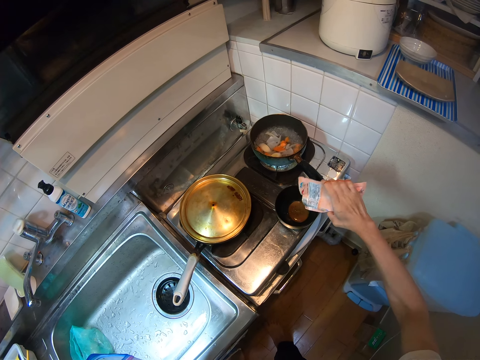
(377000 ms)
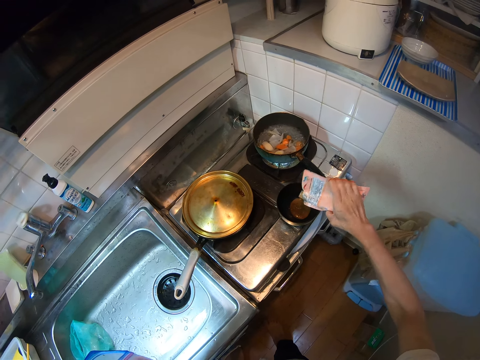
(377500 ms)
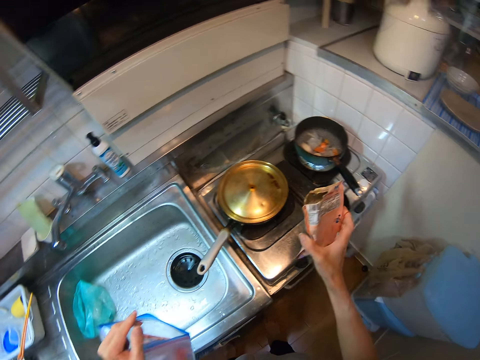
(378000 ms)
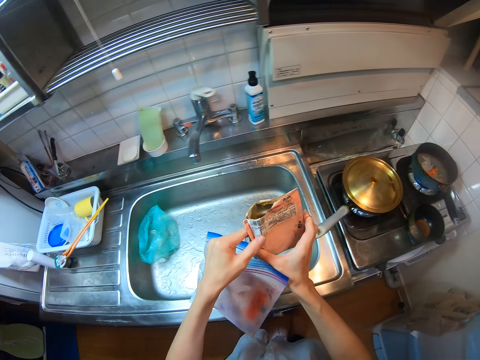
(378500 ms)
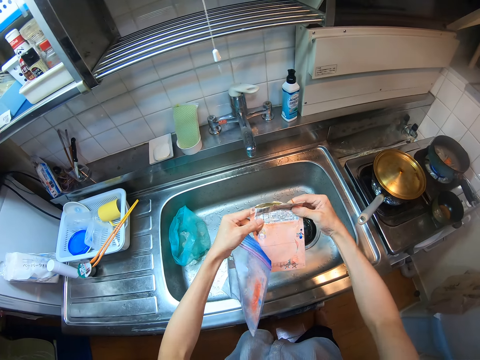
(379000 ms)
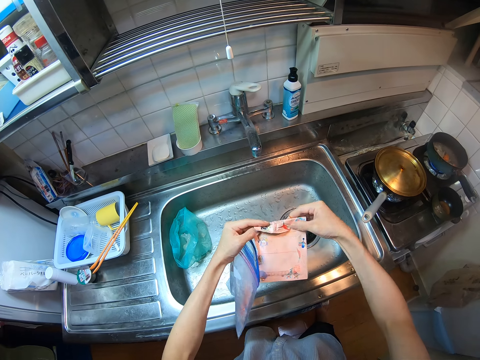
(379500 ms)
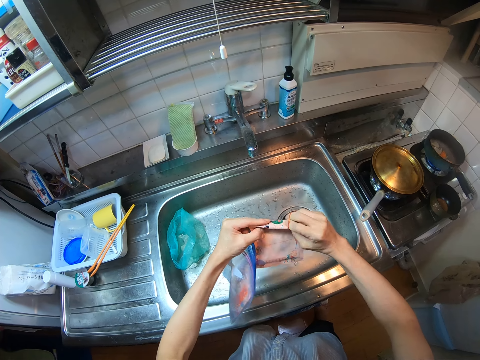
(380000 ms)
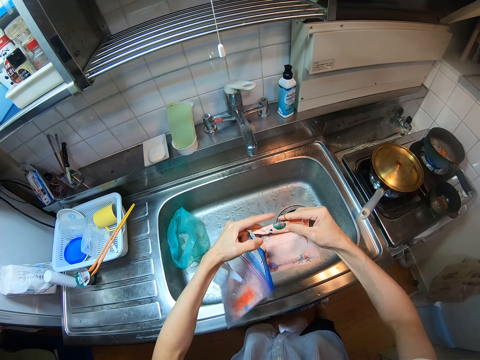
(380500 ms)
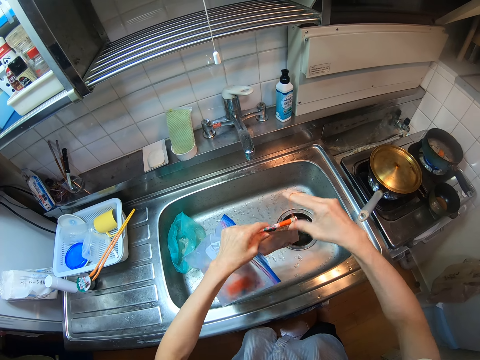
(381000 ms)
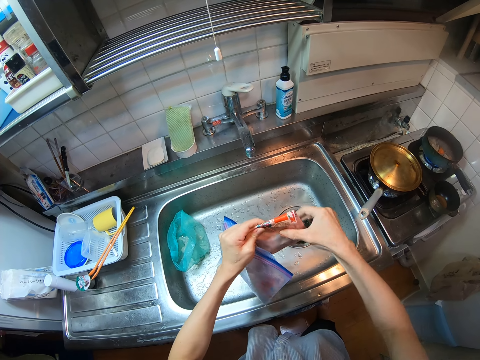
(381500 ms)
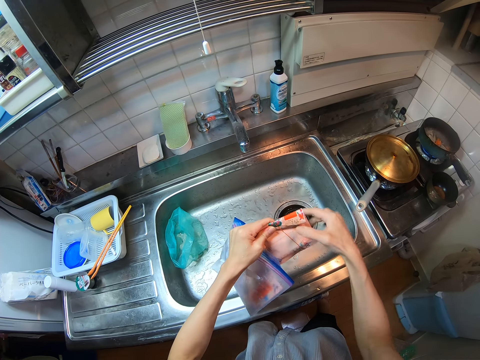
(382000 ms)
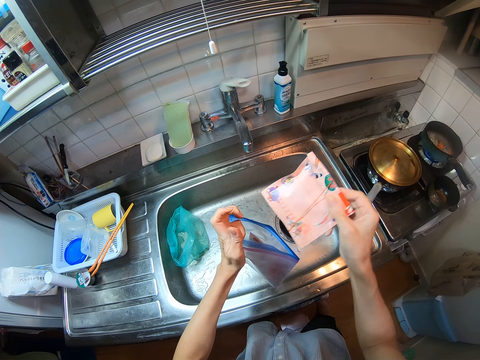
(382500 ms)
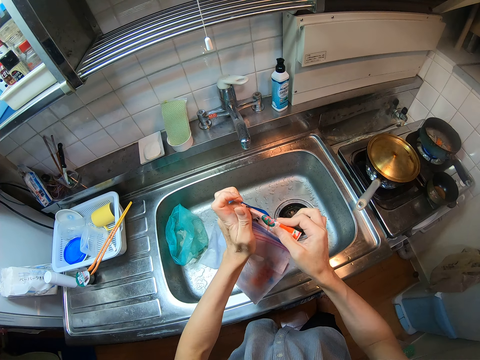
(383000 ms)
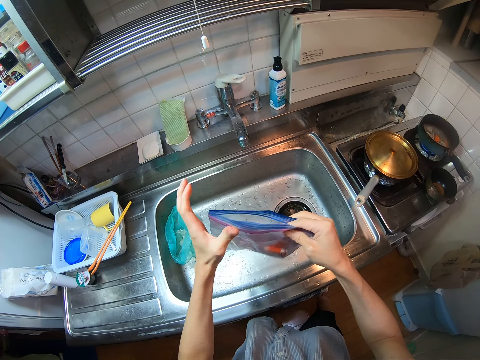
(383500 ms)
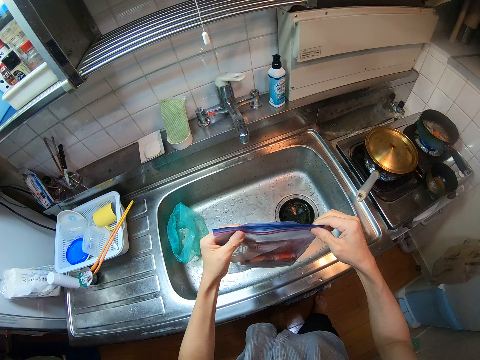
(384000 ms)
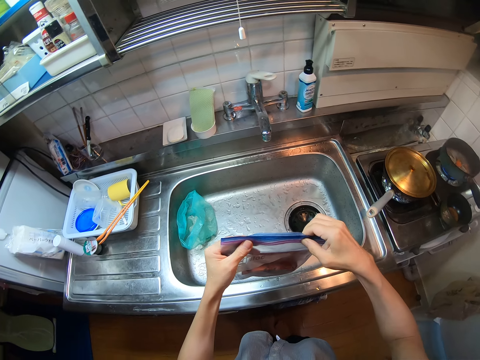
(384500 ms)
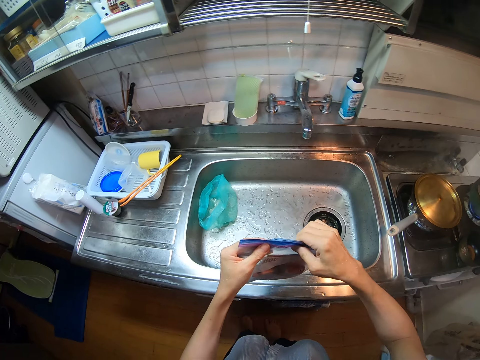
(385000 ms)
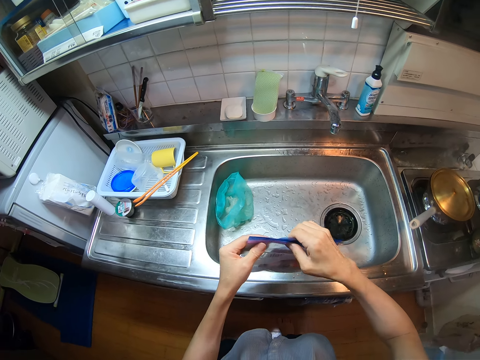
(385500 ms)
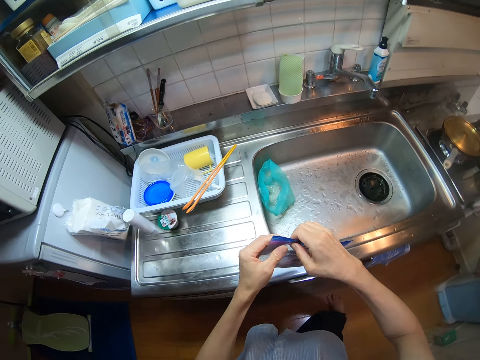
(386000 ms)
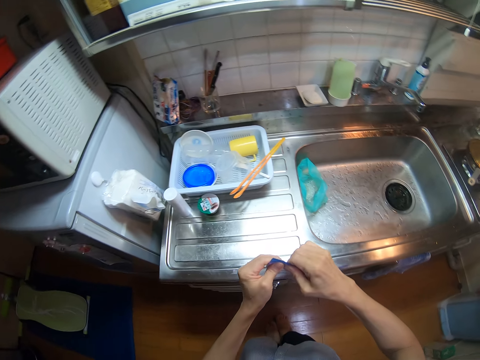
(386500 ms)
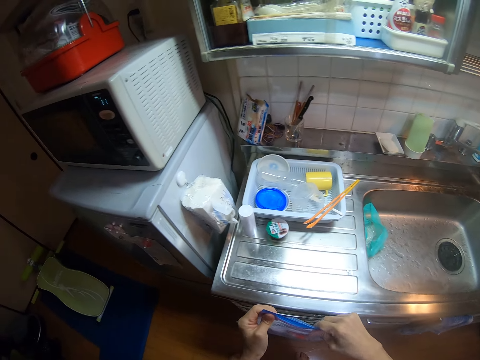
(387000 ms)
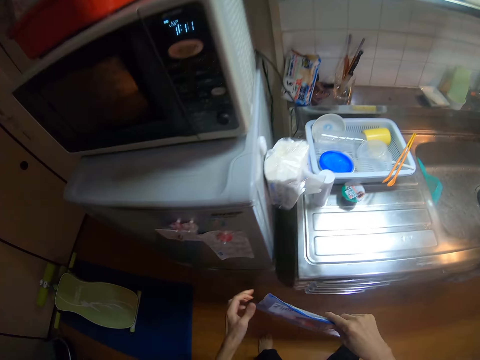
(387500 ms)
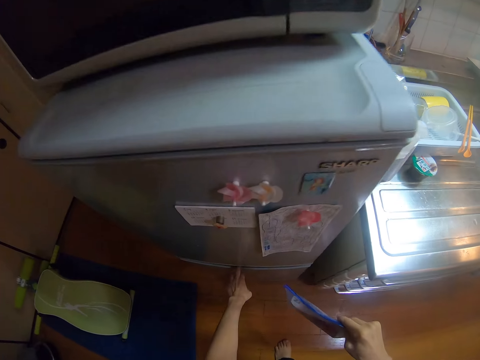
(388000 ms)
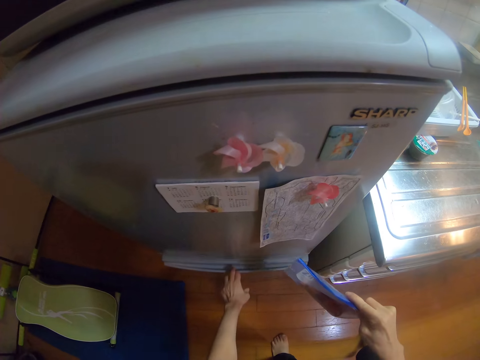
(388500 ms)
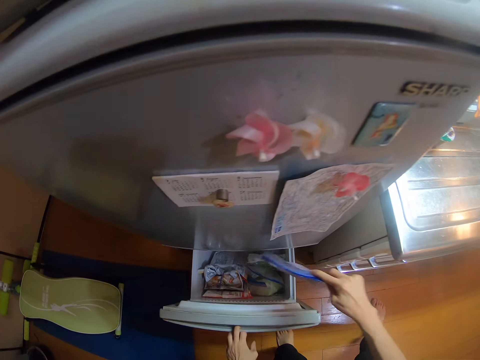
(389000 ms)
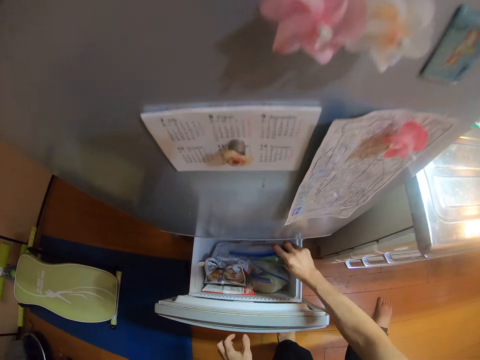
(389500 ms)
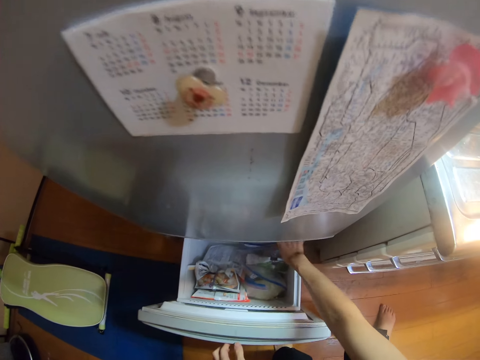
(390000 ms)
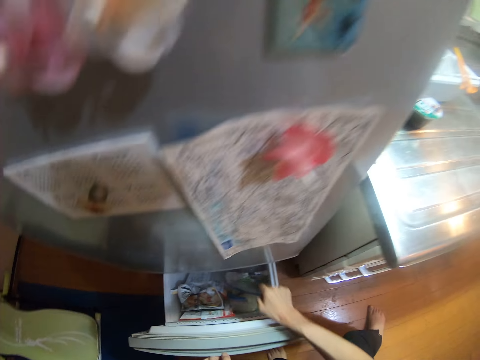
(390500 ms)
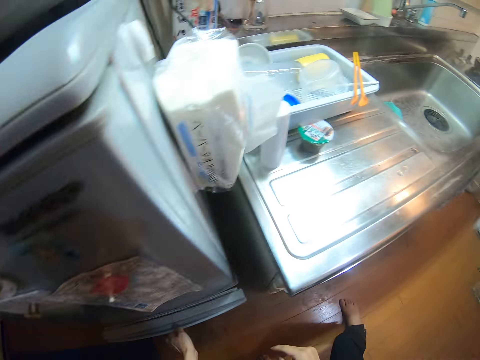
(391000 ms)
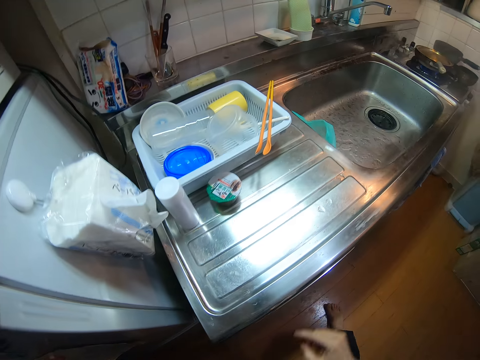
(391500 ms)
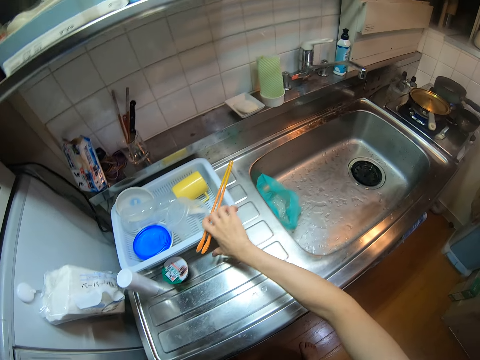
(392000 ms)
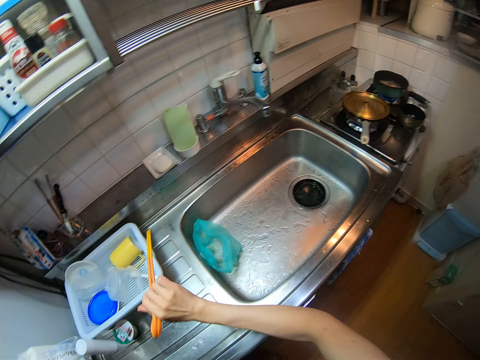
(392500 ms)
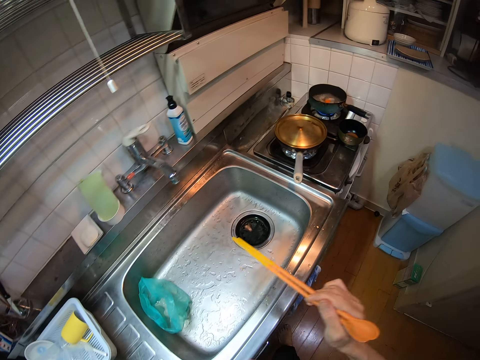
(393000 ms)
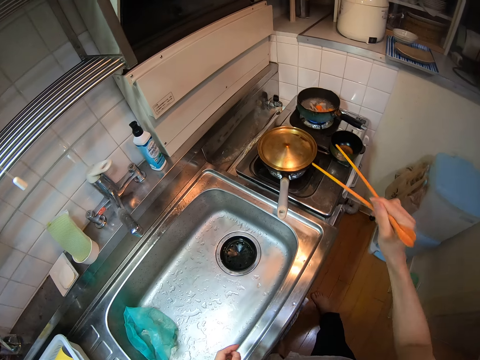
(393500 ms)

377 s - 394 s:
The camera wearer closes the pack or sachet. They hold the sachet with both hands and fold the sachet. They tie the pack with the rubber band. They drop the pack into the seal bag. They close the seal bag. They walk in the kitchen to the fridge. They open the lower compartment of the fridge. They drop the seal bag into the lower compartment of the fridge. They close the lower compartment of the fridge. They walk in the kitchen. They pick the chopsticks on the sink basket.

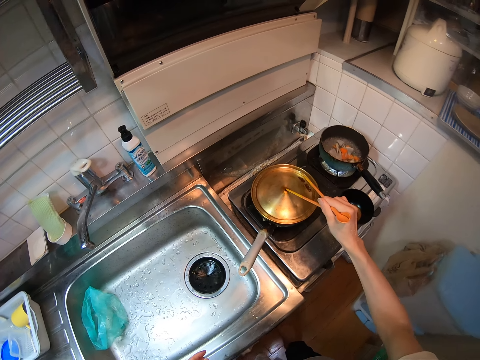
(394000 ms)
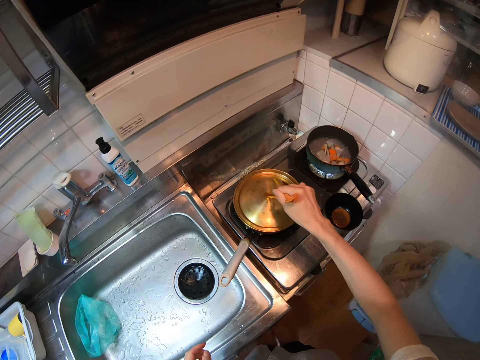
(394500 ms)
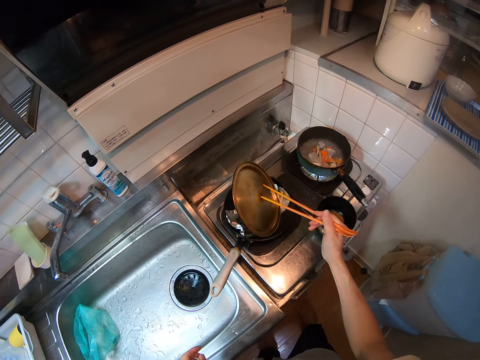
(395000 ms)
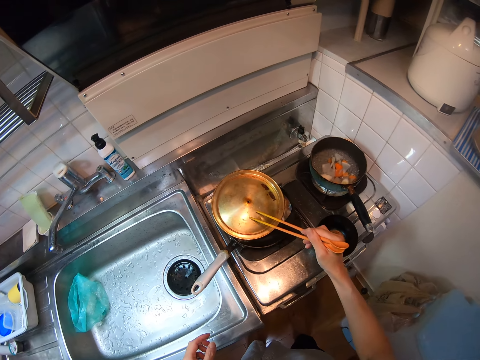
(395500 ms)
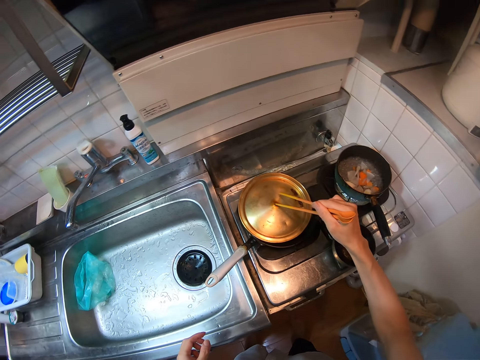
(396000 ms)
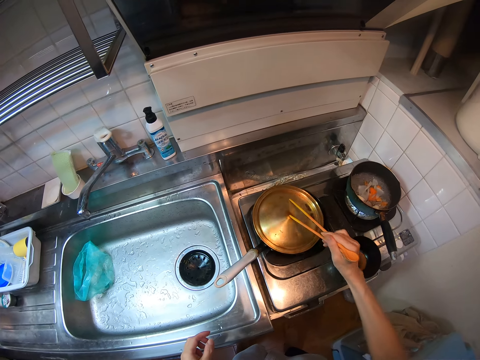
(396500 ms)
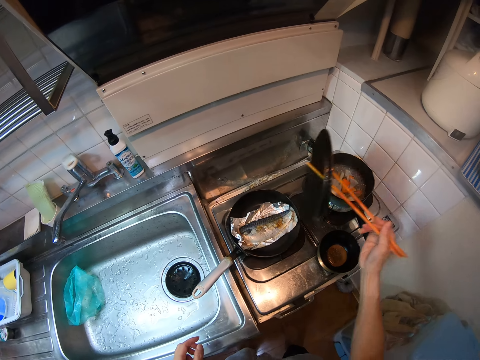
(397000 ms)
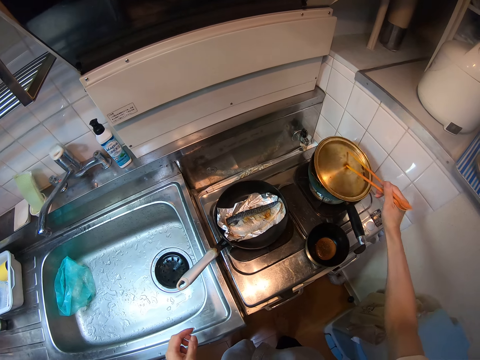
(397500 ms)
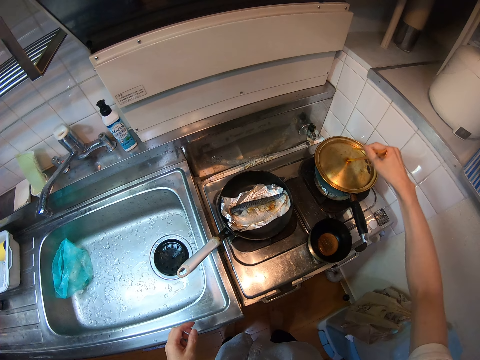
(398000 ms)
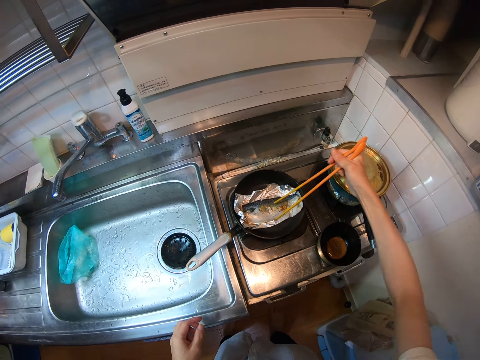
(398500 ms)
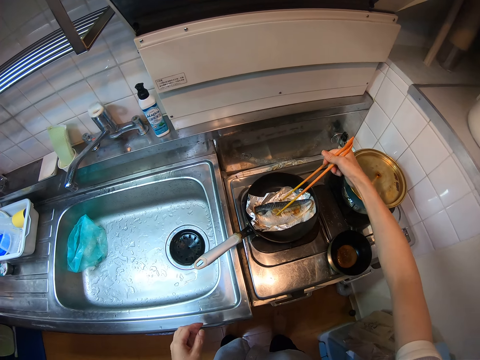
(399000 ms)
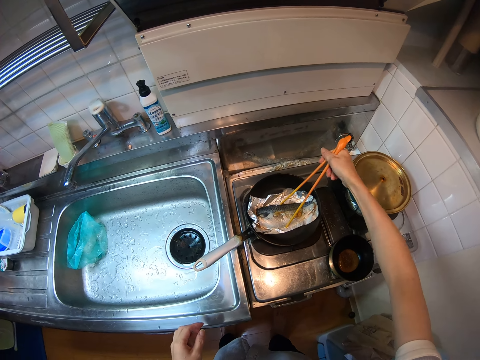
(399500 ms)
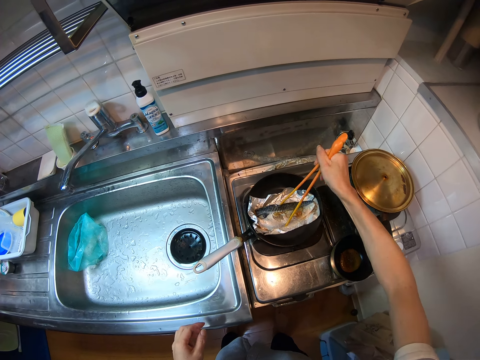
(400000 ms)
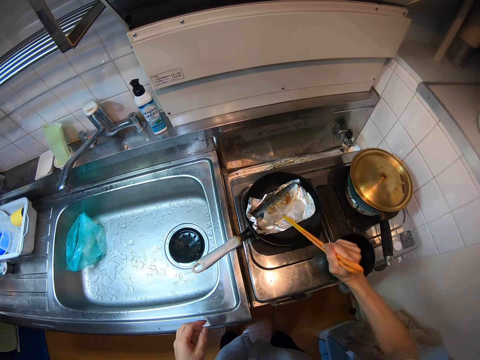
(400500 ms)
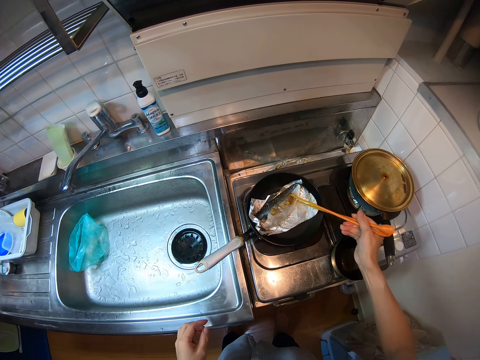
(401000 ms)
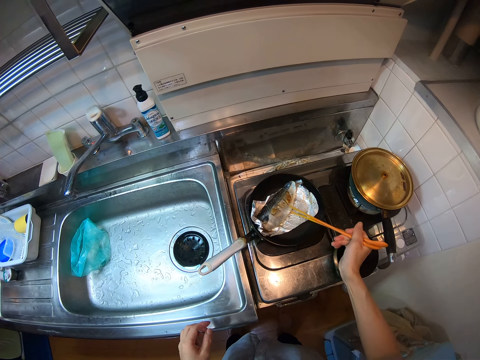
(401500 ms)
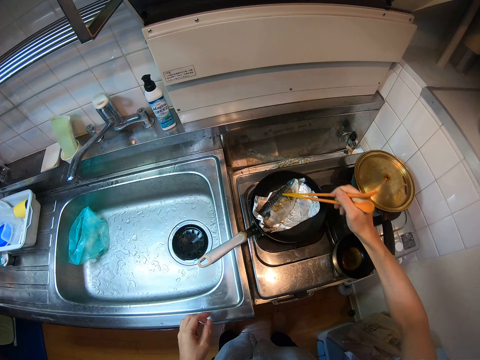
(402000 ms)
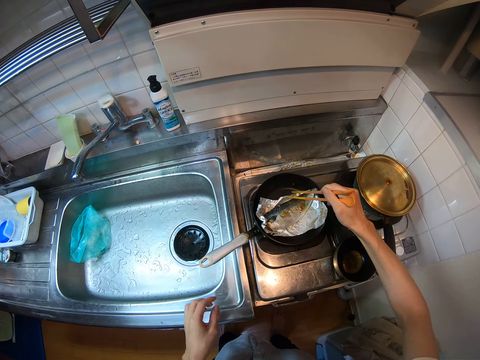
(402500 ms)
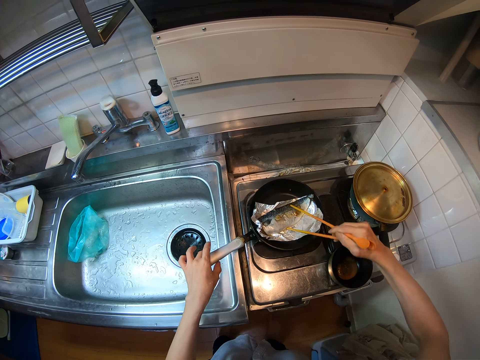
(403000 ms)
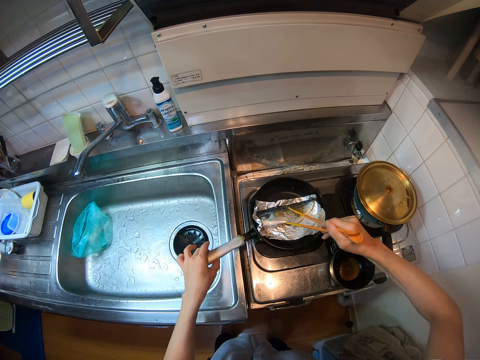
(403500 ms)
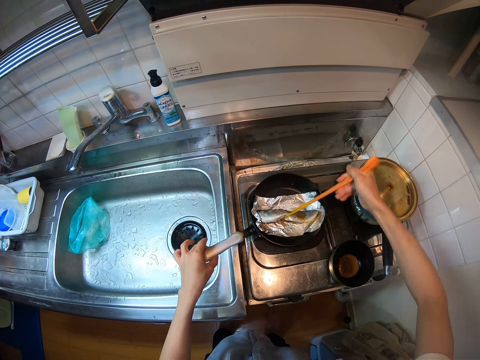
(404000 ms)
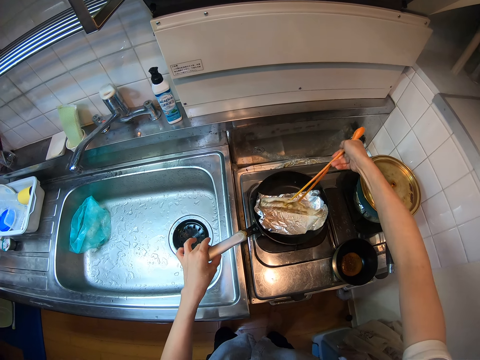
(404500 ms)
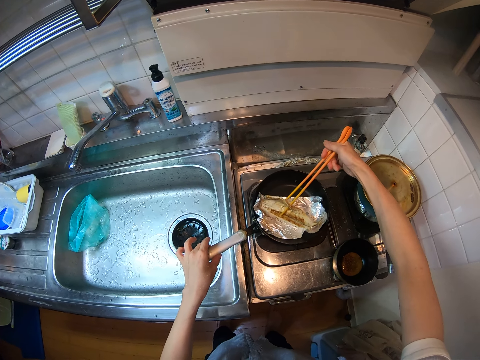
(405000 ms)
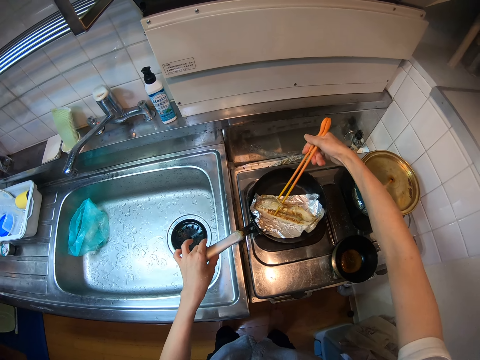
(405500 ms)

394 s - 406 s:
The camera wearer removes the cover, or pan lid, of the frypan on the left side of the range cooker with the chopsticks. They drop the pan lid. They pick the pan lid with the chopsticks. They drop the cover on the pot. They touch the fish with the chopsticks and check the fish on the frypan. They hold the handle of the frypan. They turn over the fish with the chopsticks.
